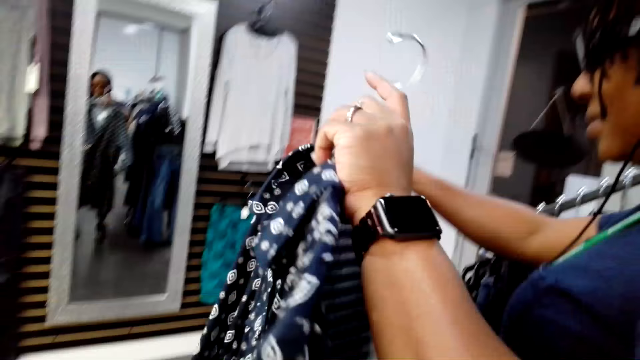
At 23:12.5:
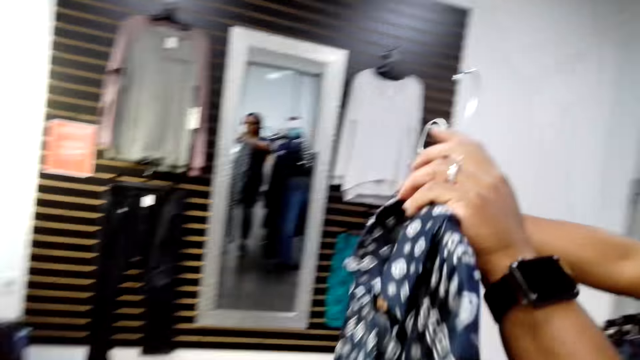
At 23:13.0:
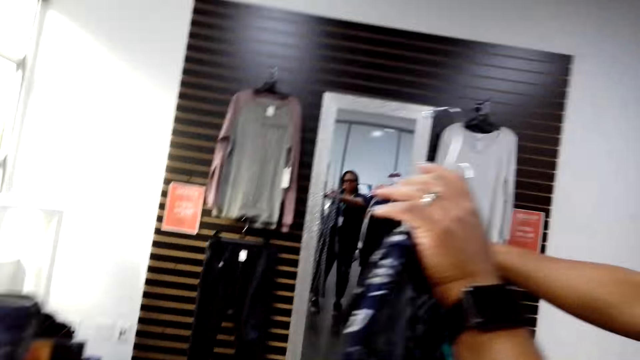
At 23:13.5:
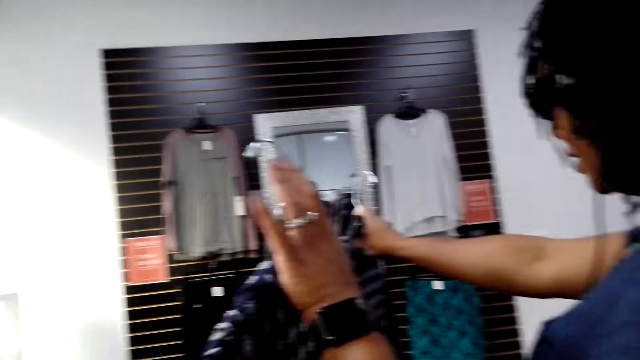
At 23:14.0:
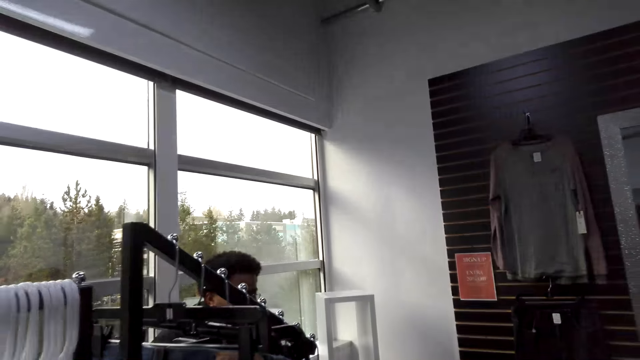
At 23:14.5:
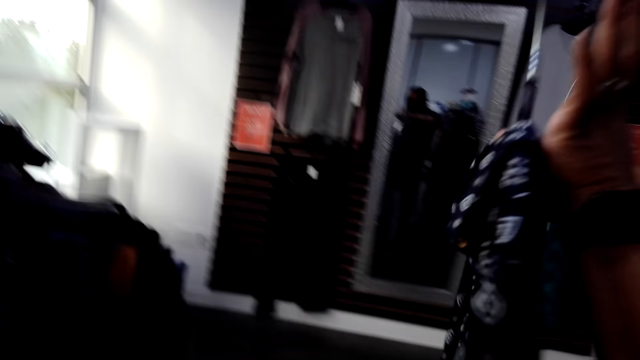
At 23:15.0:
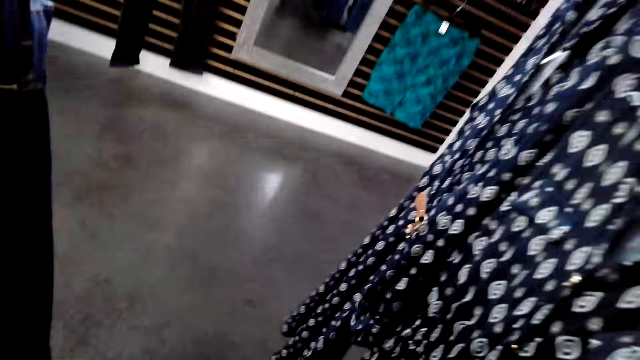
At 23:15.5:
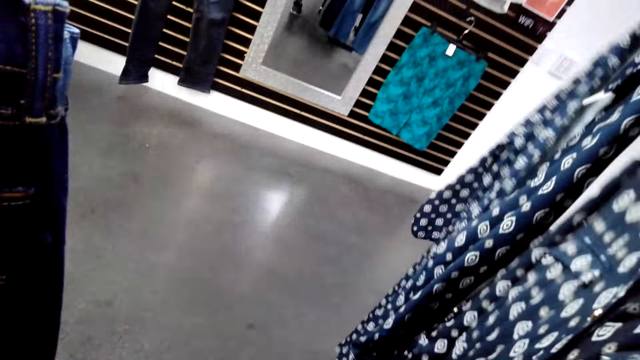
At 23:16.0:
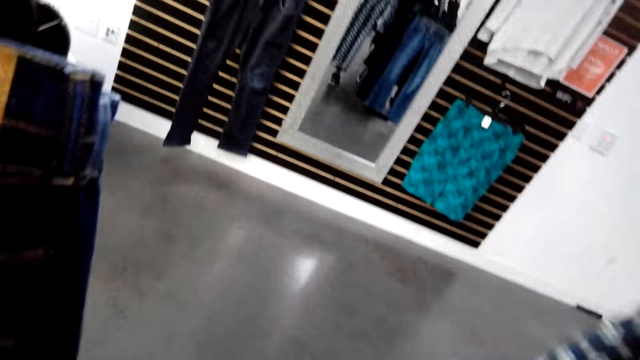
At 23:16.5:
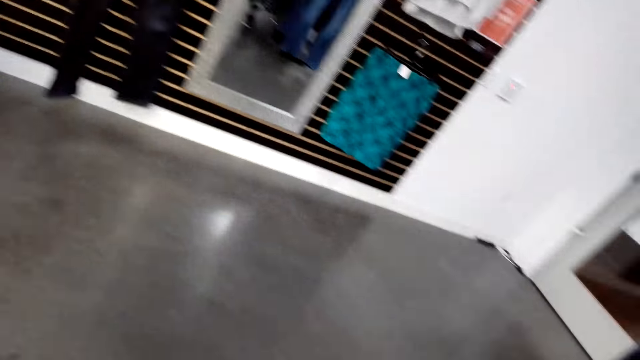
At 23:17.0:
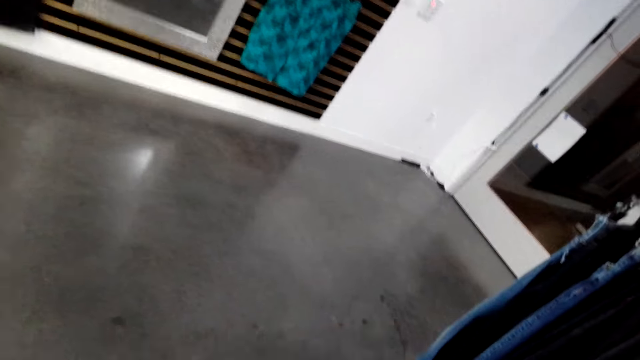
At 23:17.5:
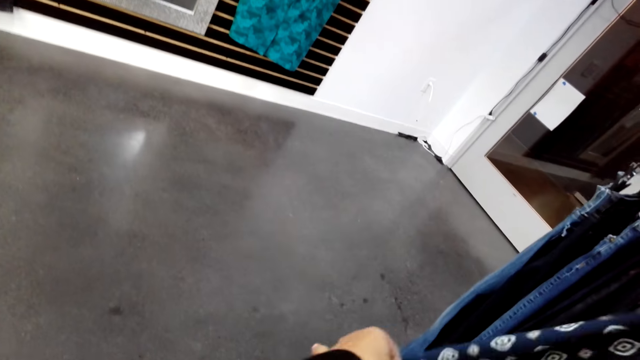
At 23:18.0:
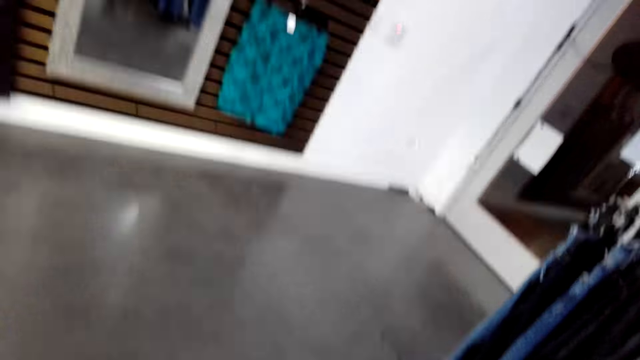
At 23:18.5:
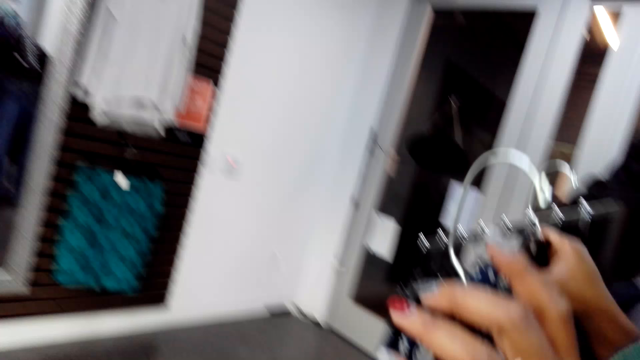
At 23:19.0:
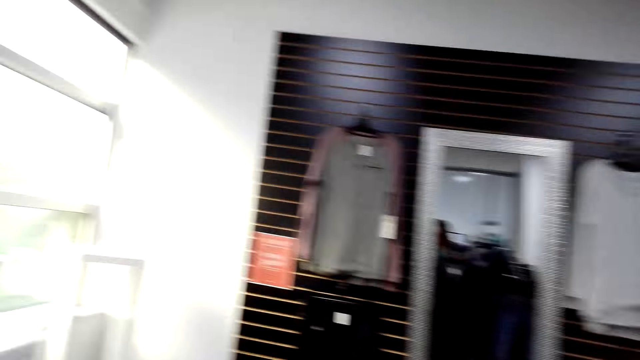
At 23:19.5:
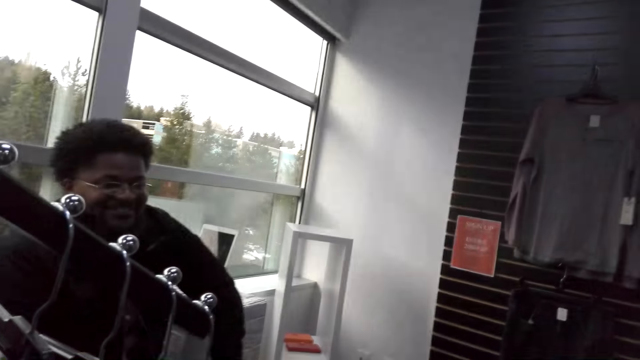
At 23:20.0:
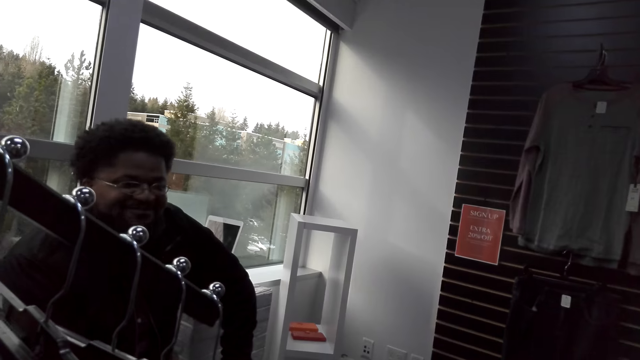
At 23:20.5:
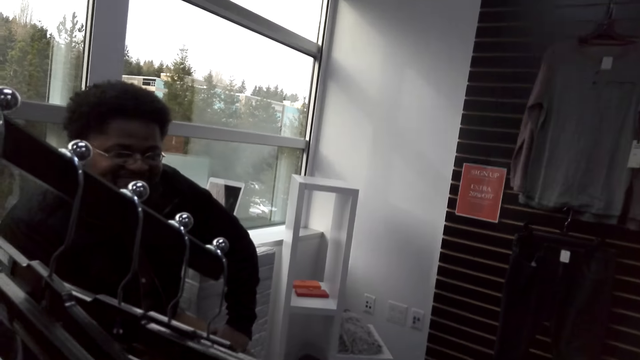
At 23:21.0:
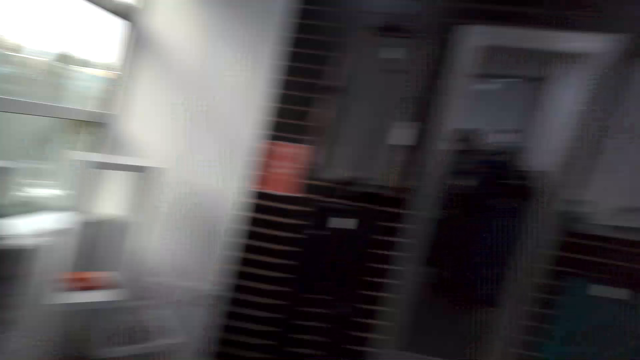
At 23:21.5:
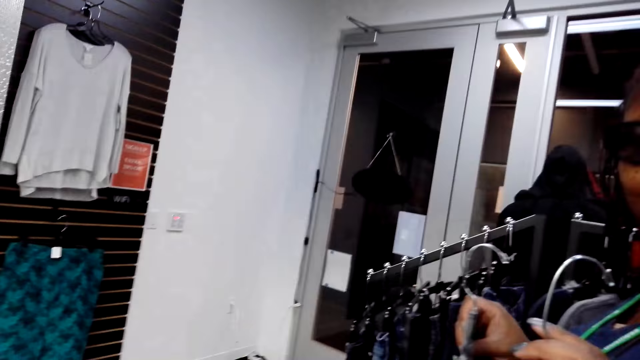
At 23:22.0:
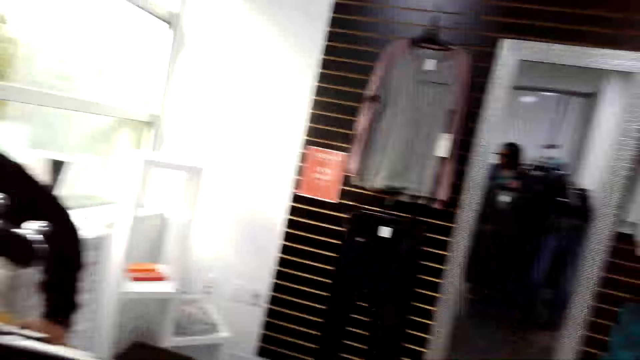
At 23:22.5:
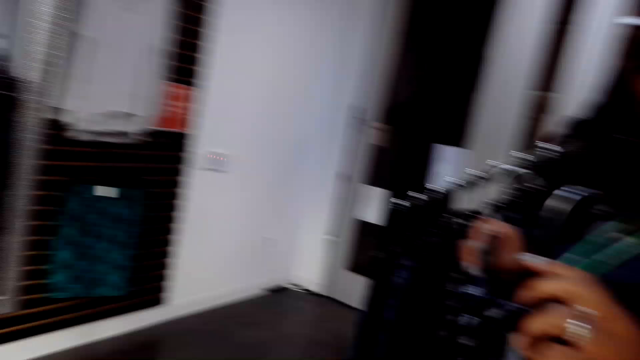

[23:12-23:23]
A woman holds clothes with hands. A man nods his head.

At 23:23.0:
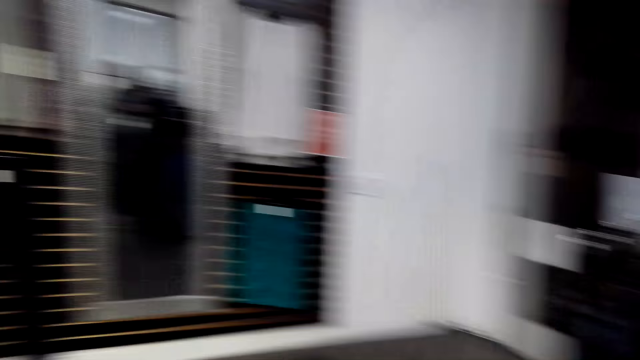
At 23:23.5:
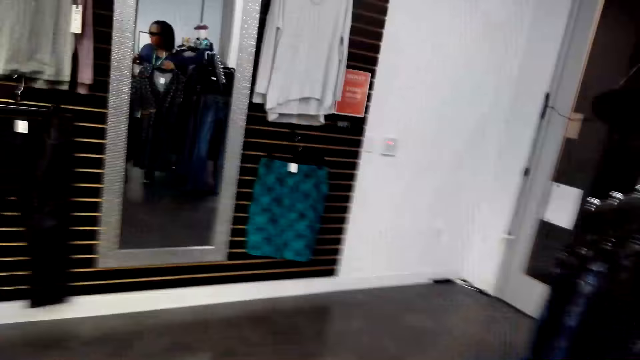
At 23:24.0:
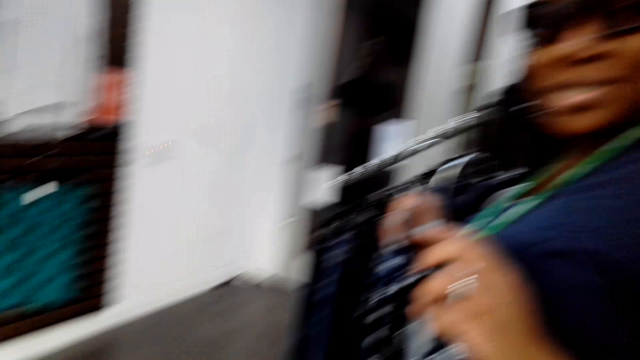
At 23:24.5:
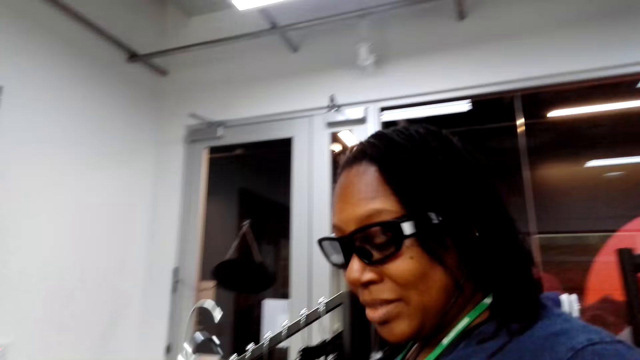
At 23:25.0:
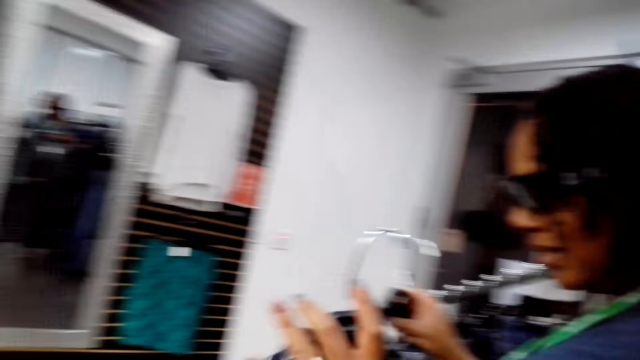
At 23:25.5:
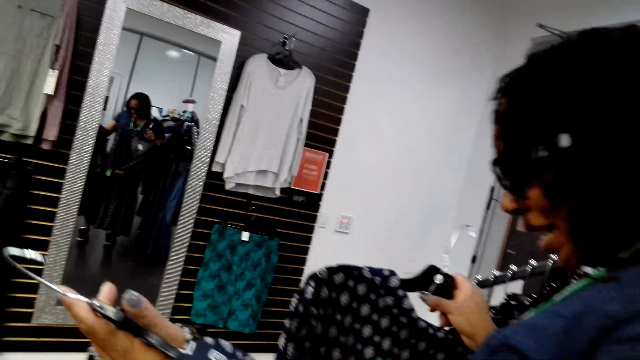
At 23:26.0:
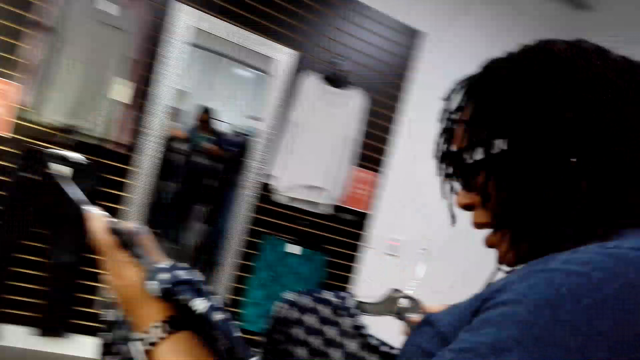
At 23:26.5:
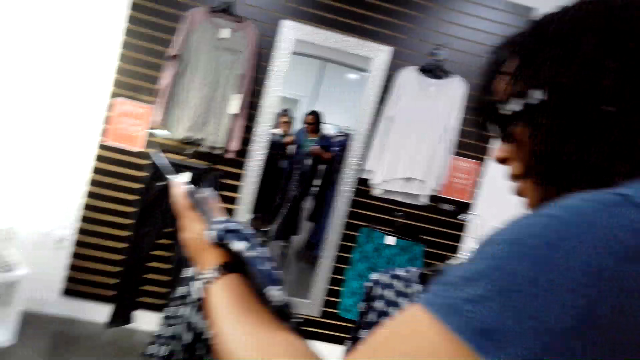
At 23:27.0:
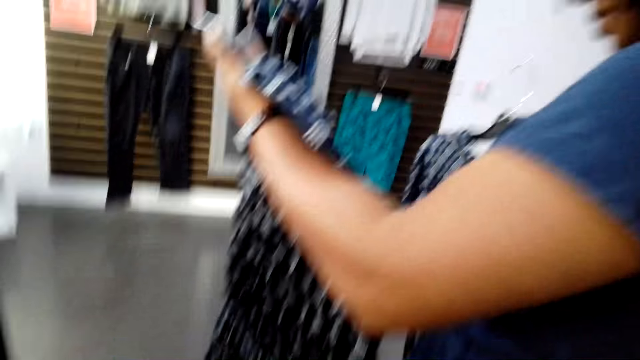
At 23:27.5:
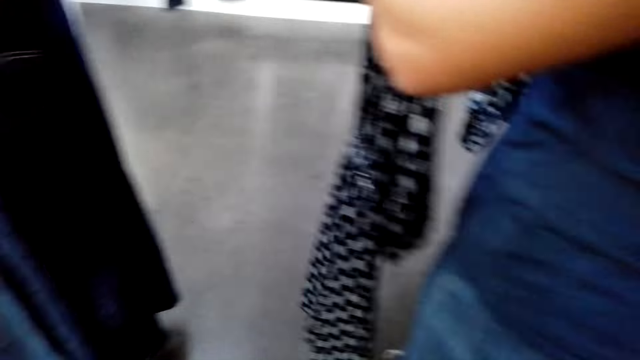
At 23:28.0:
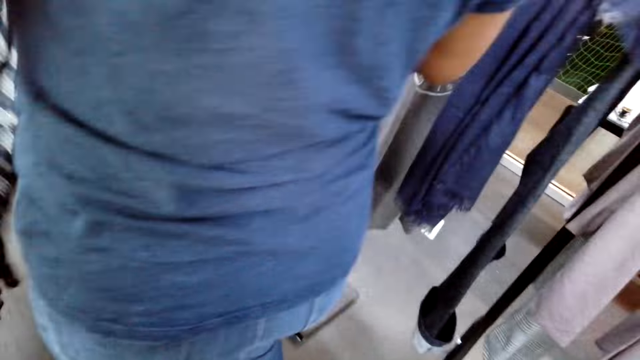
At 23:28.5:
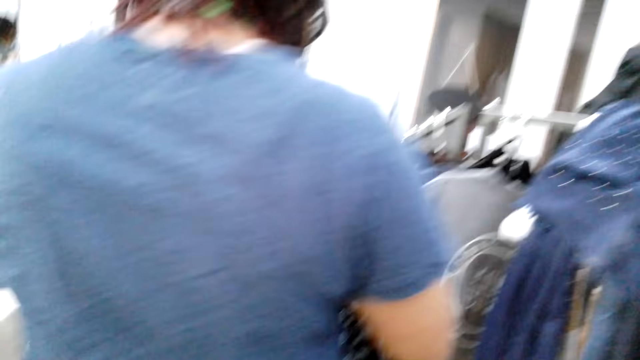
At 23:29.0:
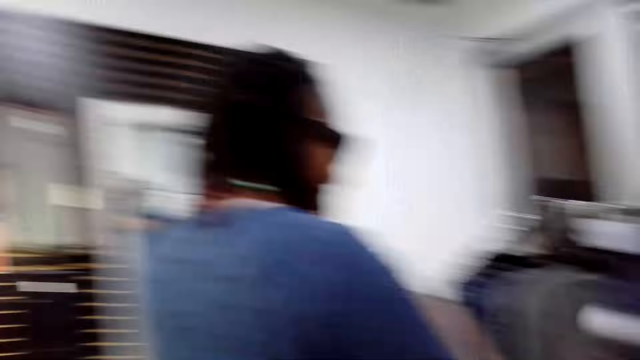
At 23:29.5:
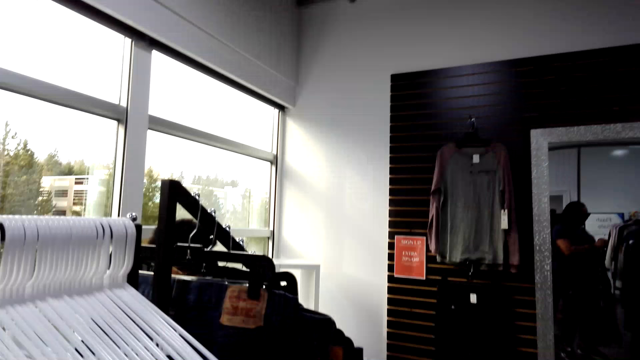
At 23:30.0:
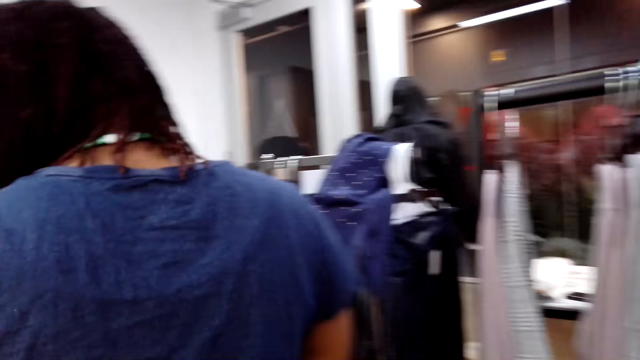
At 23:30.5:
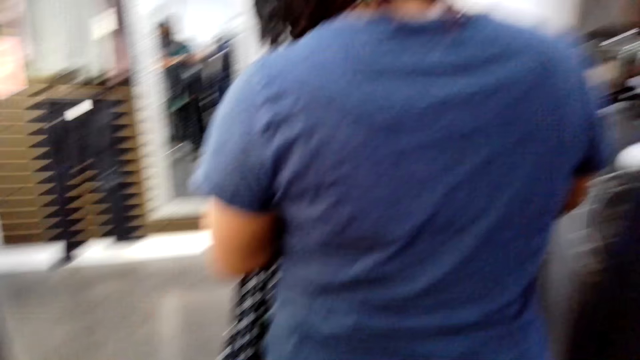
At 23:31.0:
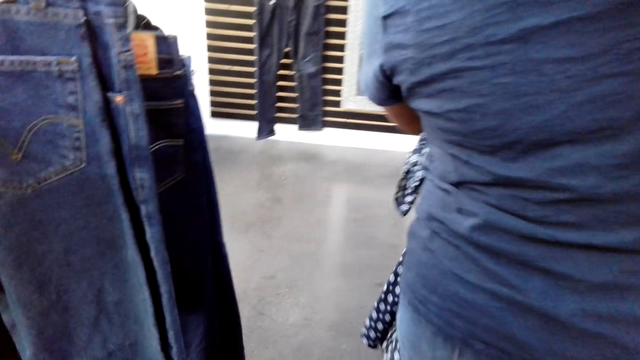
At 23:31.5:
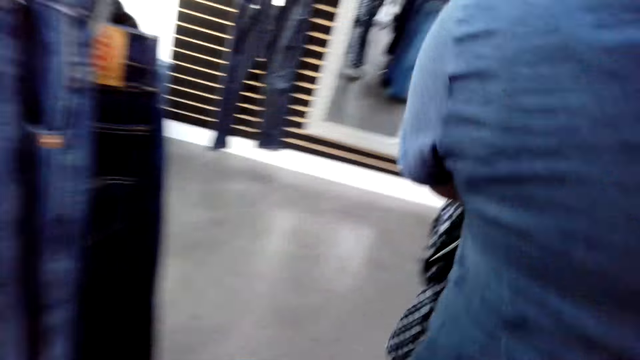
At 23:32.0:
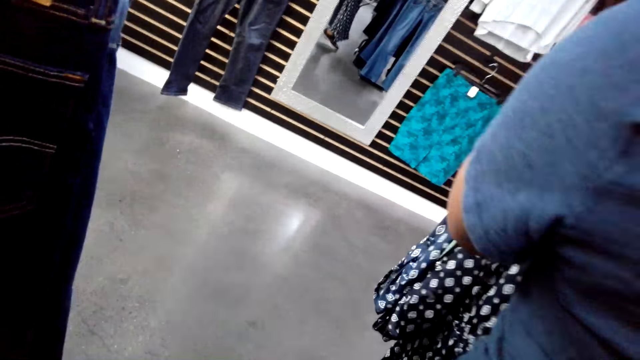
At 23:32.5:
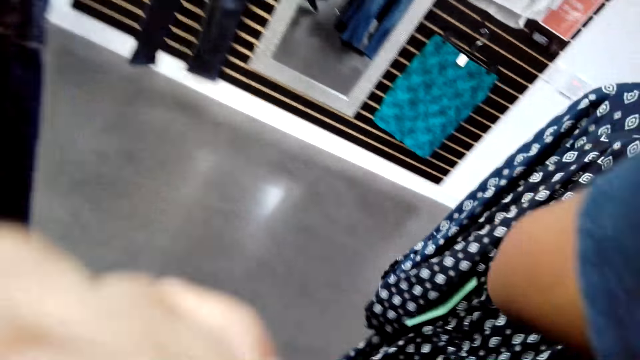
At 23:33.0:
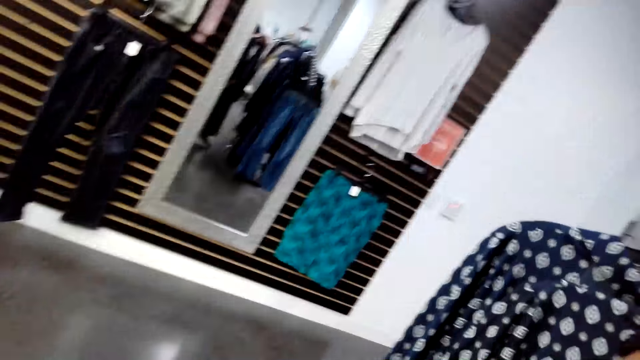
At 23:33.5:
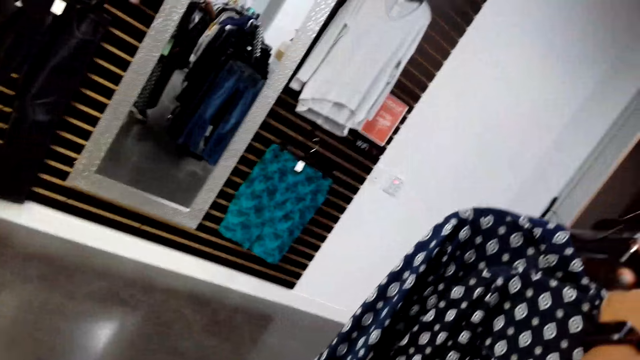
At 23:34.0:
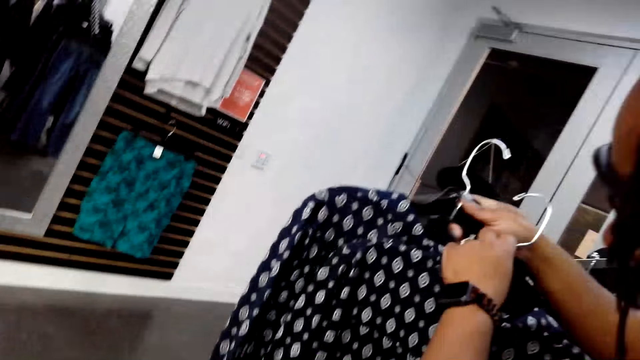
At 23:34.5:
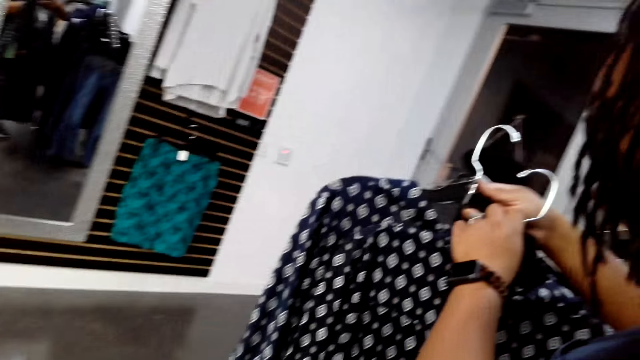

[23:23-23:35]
The camera wearer looks at a woman. They move a hand.
